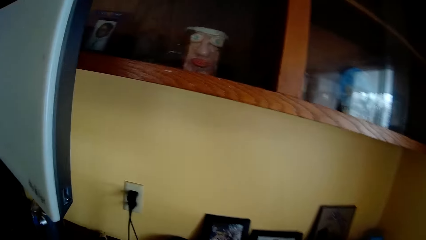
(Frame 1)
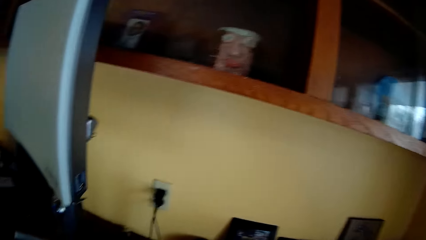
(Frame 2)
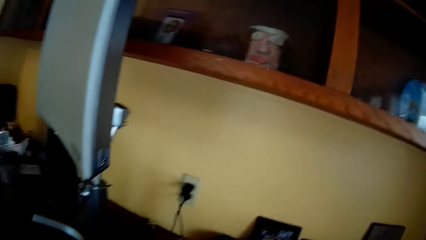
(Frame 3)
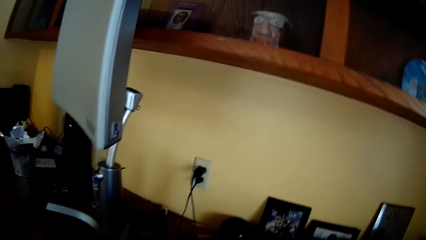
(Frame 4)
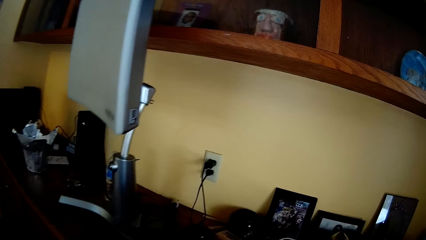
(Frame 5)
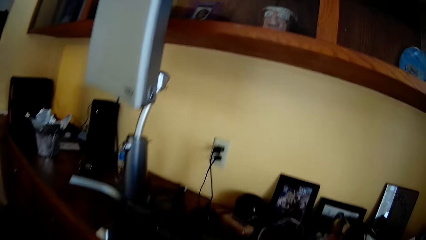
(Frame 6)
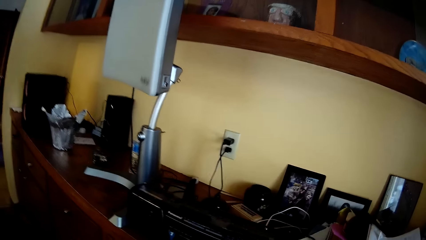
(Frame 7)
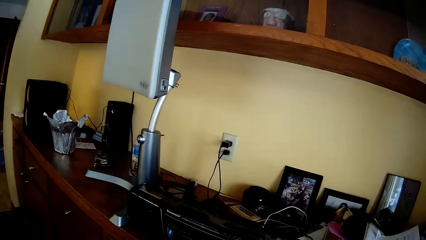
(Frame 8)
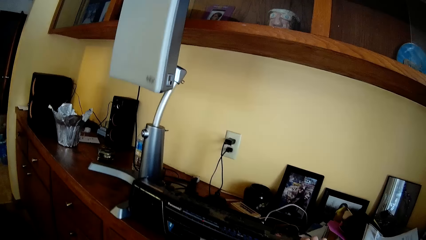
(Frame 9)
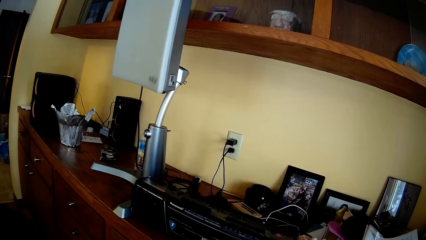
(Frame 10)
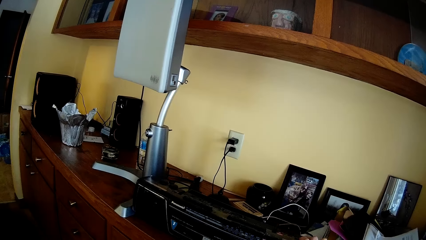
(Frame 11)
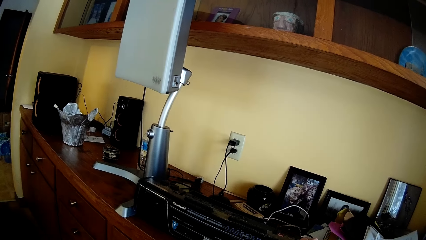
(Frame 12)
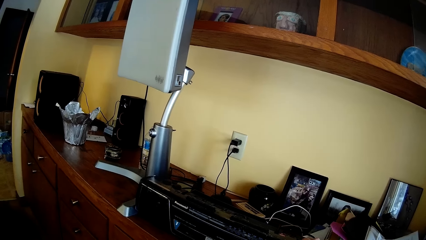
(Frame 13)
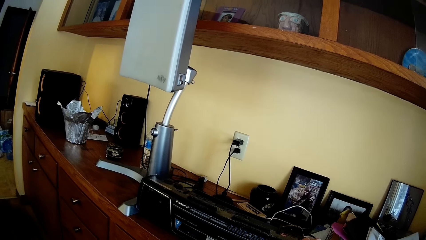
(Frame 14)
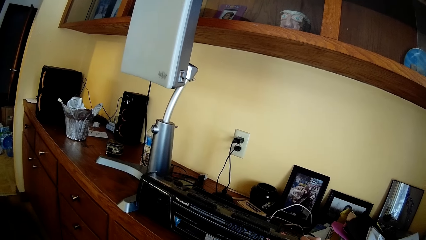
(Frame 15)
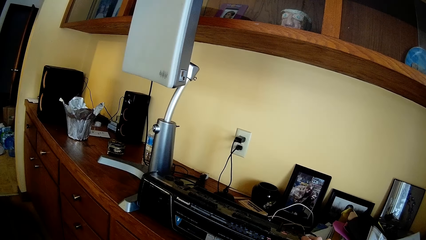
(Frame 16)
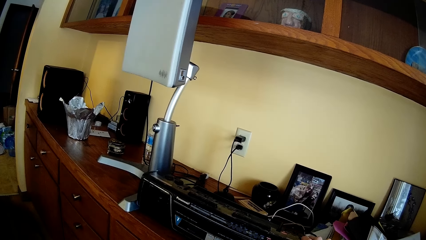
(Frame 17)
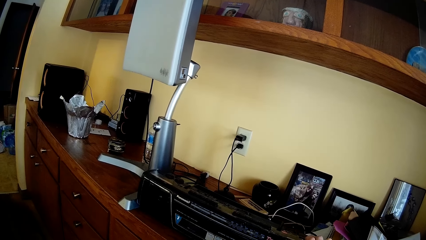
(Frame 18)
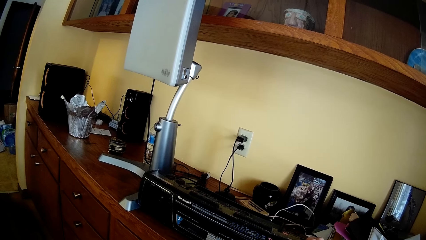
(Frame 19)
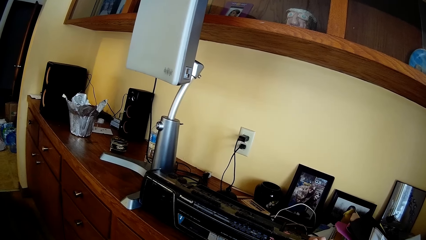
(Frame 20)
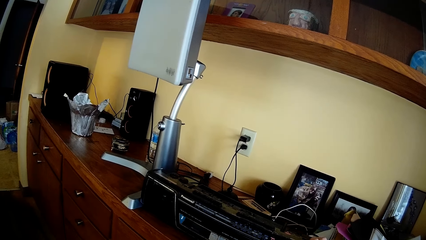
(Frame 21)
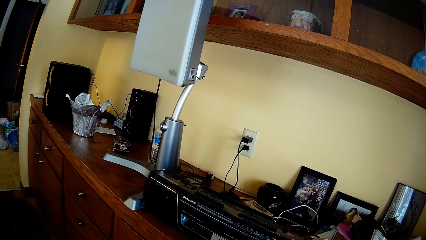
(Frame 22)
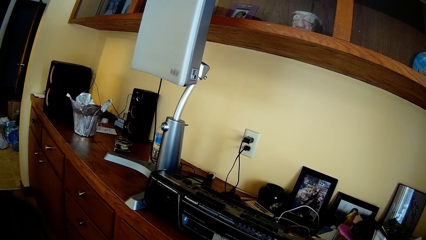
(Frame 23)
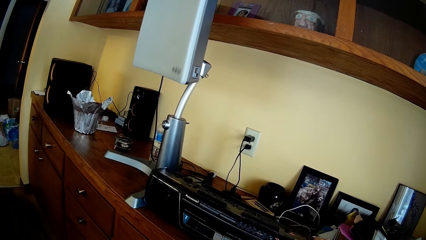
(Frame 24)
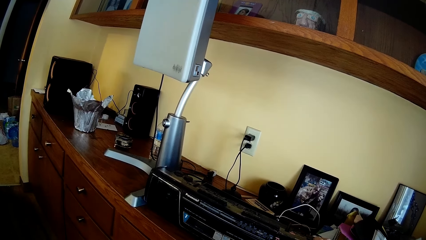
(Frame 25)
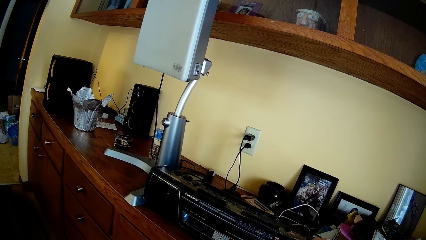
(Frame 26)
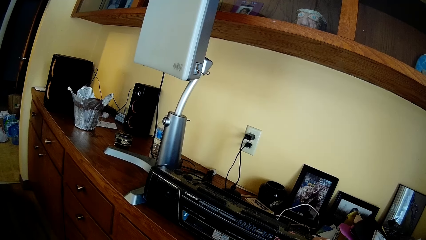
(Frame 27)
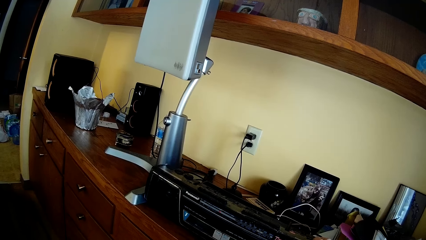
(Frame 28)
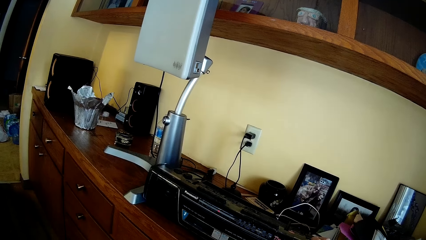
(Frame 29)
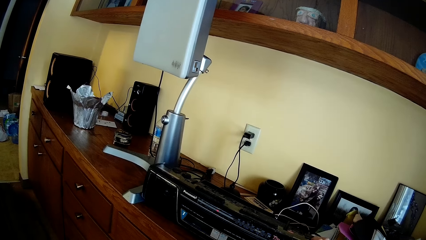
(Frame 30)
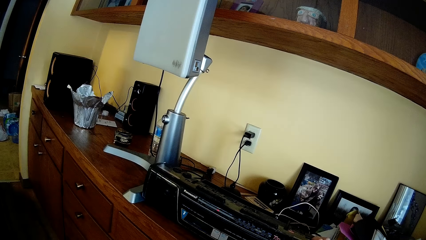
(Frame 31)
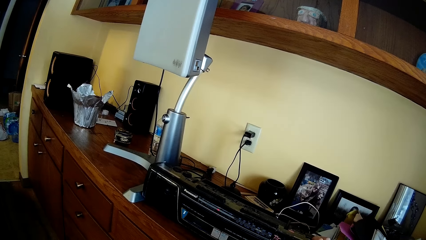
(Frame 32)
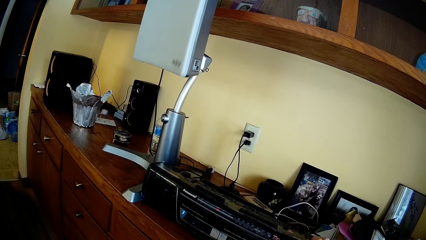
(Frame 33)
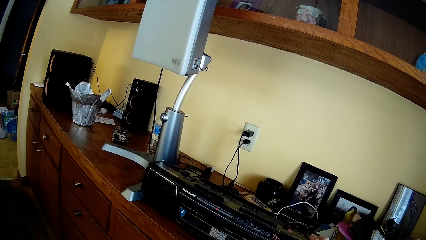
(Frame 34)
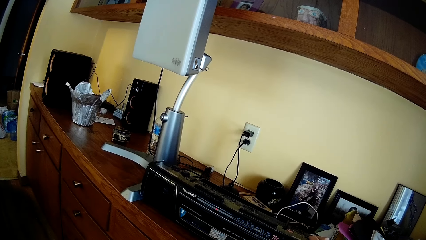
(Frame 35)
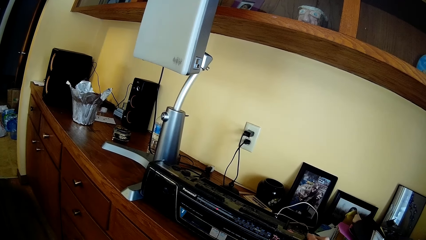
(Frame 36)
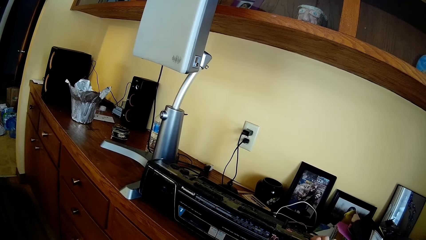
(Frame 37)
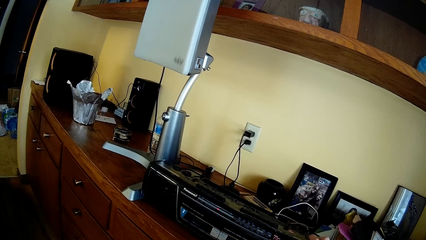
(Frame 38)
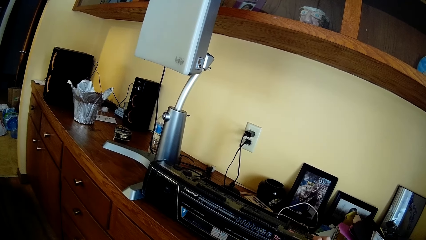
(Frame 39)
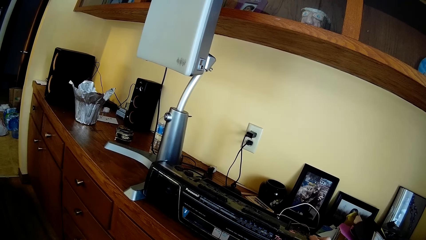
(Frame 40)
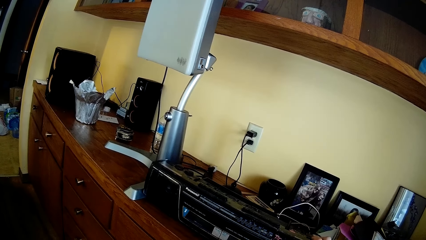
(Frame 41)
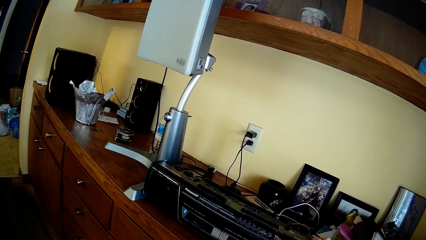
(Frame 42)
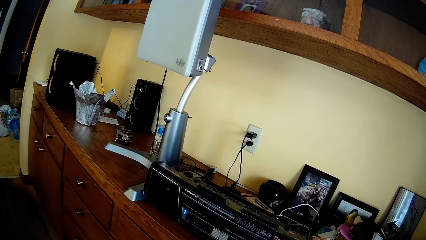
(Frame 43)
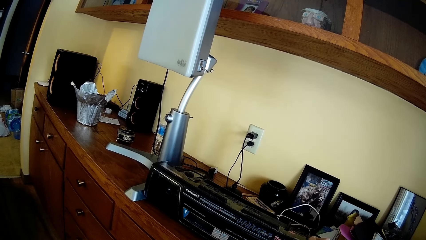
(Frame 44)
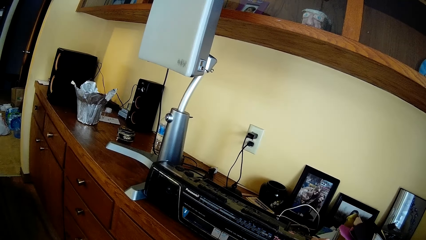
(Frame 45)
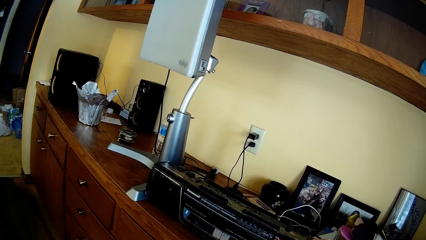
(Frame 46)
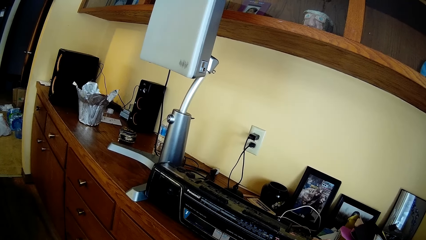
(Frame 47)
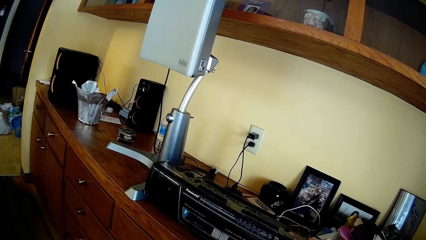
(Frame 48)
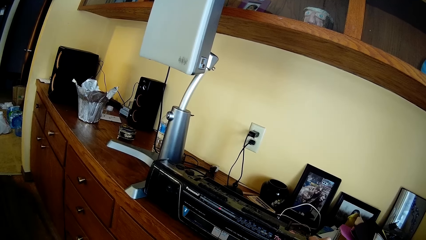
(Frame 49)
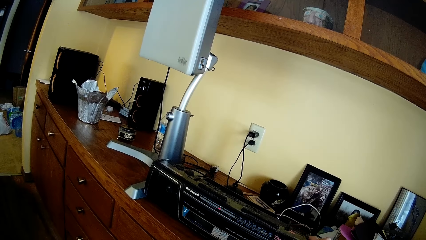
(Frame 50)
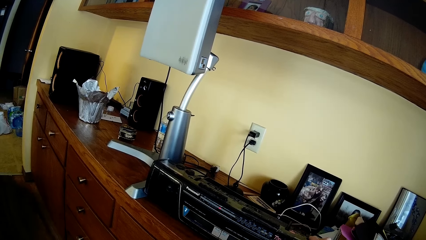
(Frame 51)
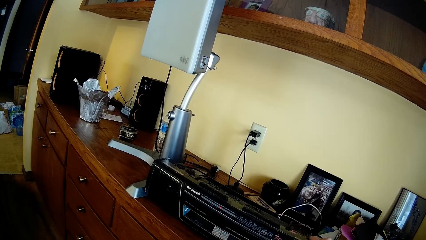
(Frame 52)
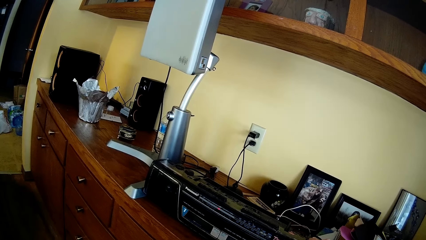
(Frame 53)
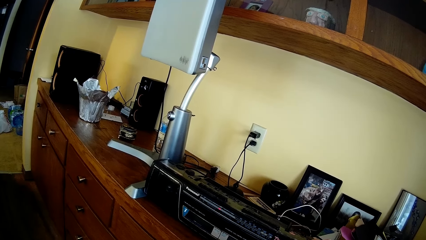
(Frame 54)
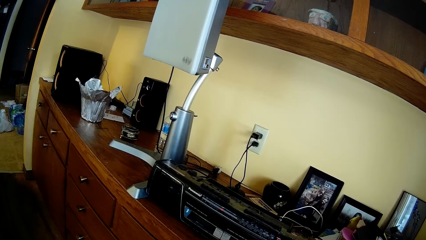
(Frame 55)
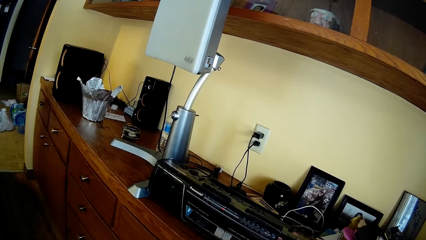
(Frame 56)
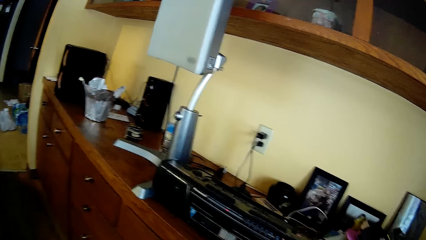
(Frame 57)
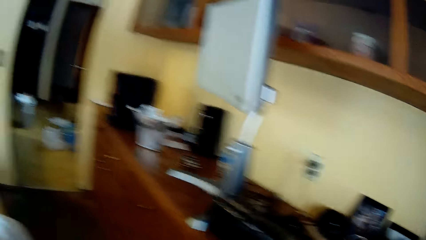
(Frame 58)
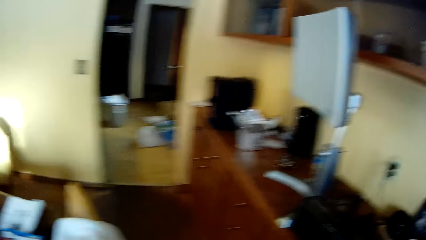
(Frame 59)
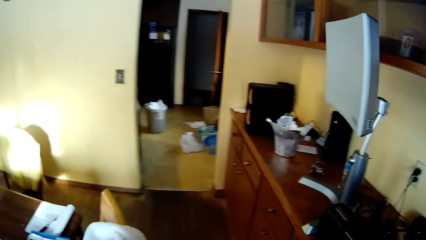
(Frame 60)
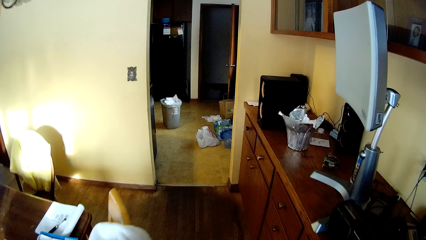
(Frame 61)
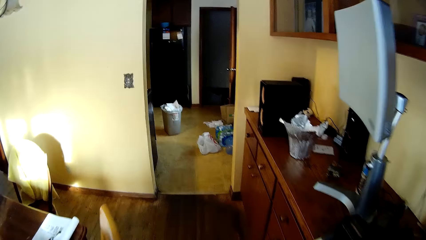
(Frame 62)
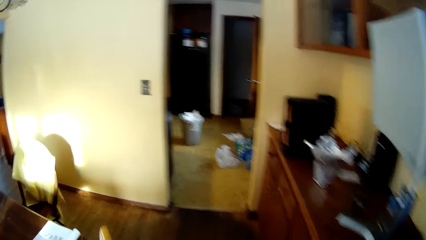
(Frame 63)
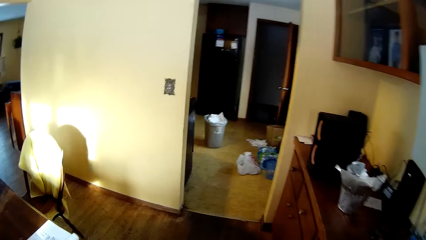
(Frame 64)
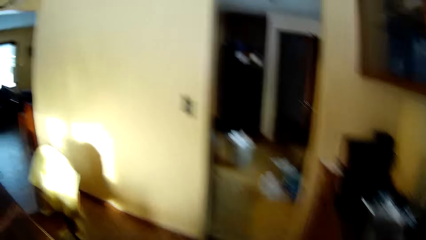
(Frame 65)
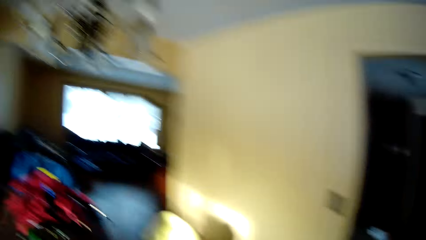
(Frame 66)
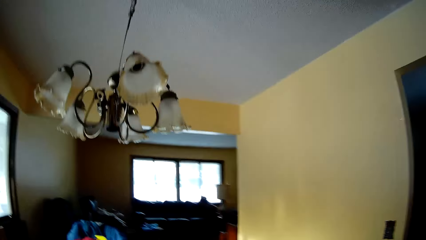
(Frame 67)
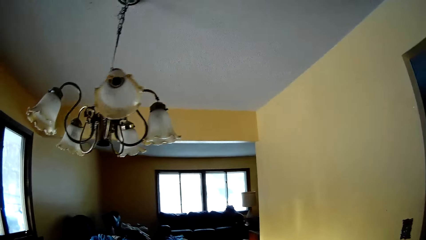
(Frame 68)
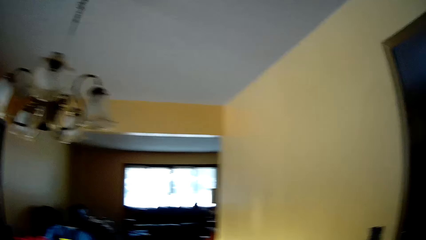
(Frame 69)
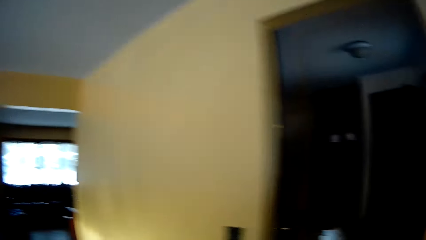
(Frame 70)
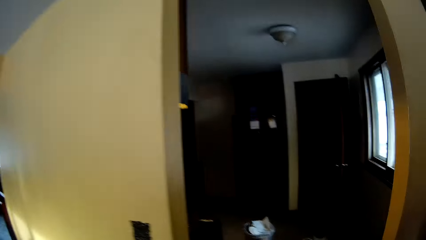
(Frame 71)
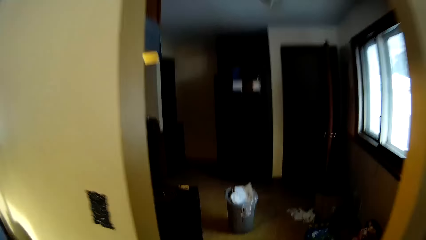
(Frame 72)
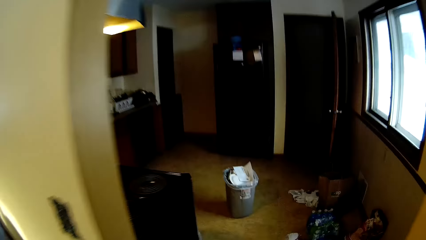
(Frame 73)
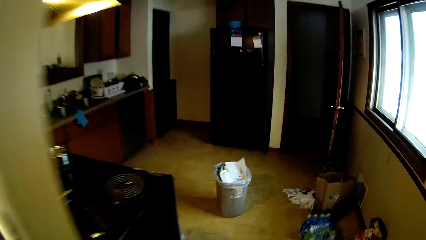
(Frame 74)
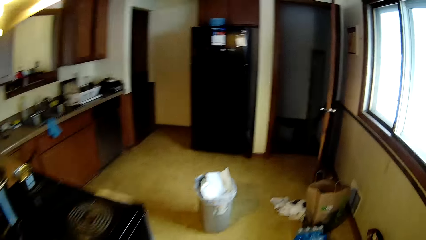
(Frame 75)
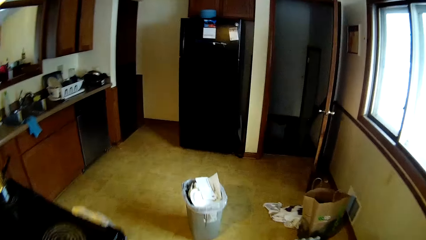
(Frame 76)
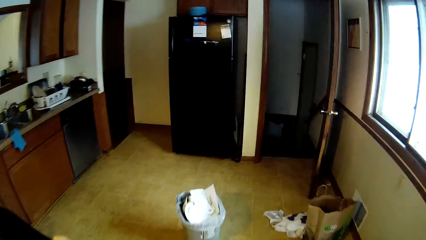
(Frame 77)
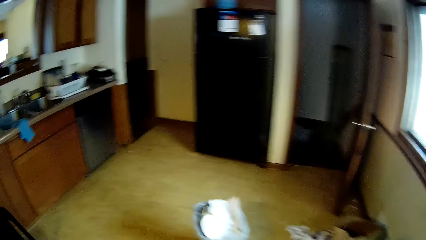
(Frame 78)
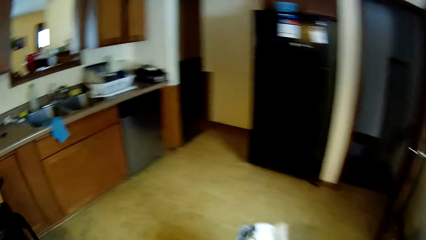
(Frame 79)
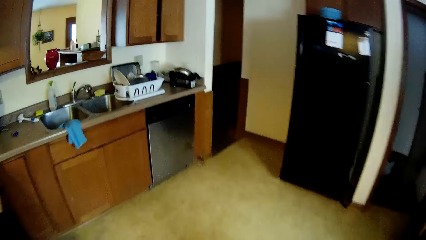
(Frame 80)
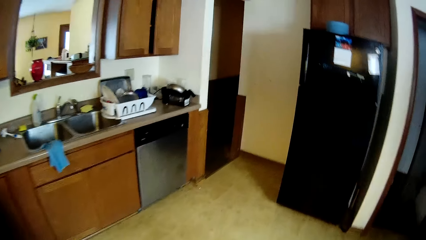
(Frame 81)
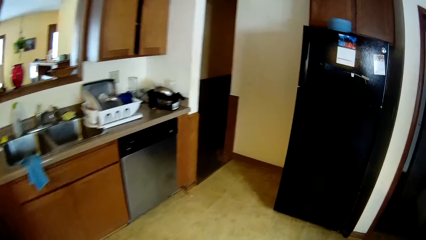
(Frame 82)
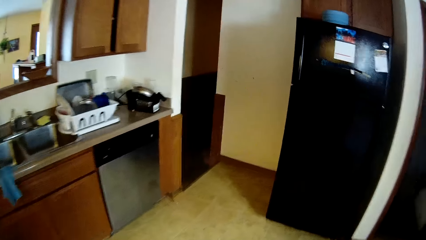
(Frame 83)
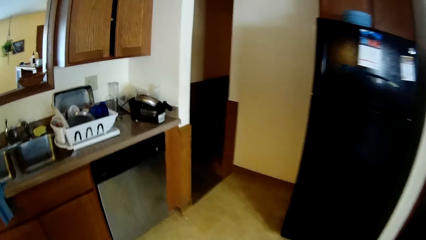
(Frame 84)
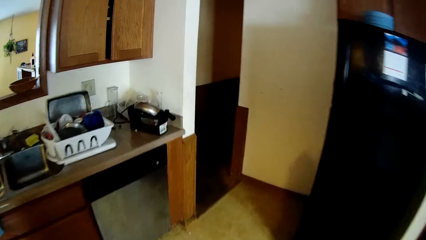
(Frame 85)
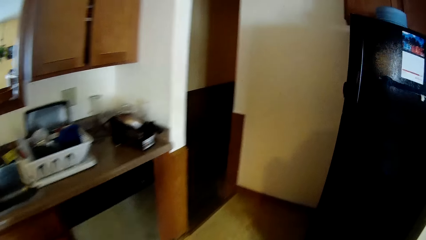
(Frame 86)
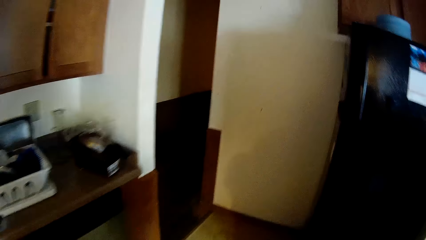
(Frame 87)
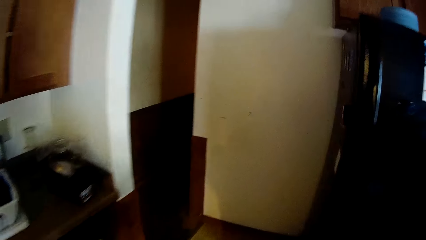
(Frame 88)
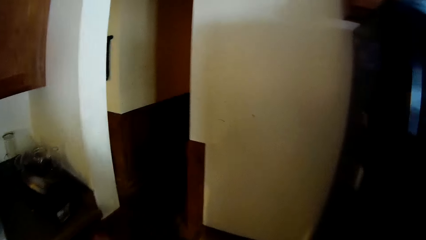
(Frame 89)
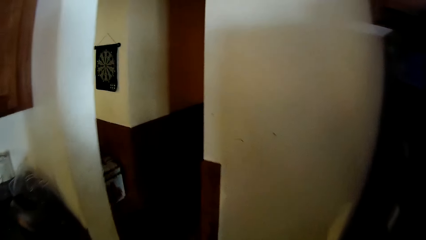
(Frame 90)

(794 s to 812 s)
The camera wearer looks around the TV stand. They walk from the dining room into the kitchen.
